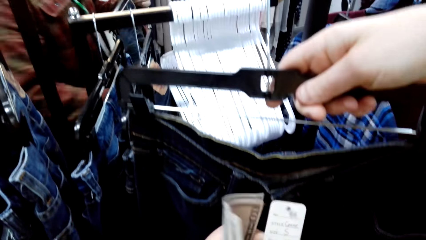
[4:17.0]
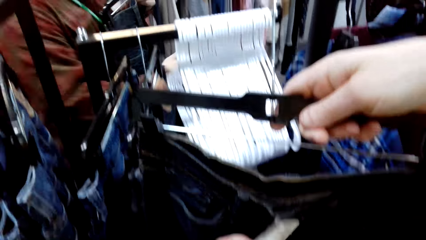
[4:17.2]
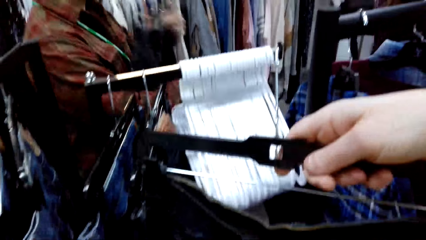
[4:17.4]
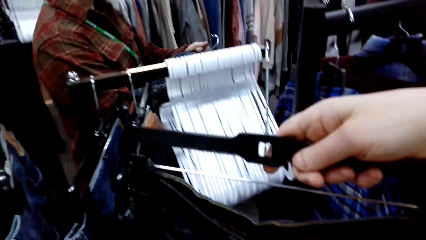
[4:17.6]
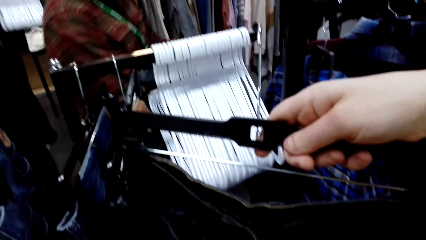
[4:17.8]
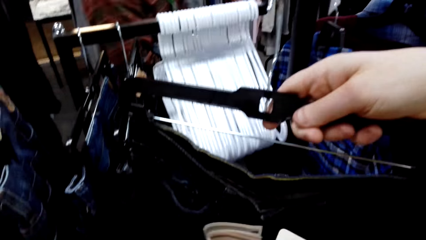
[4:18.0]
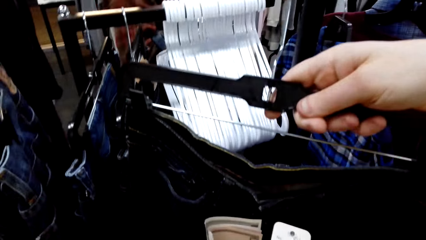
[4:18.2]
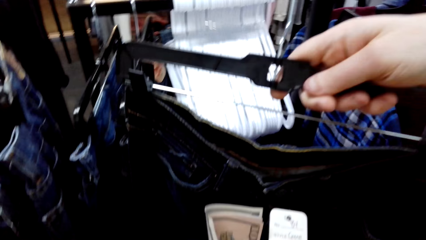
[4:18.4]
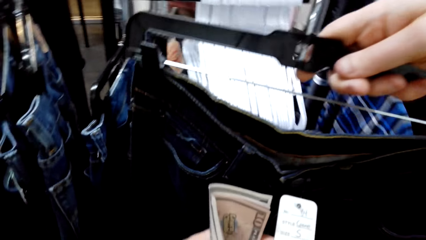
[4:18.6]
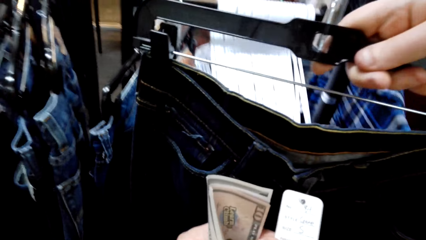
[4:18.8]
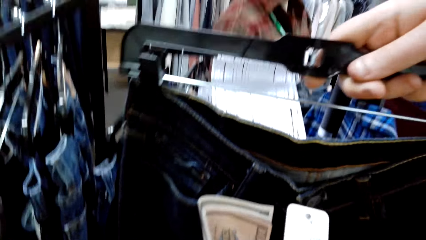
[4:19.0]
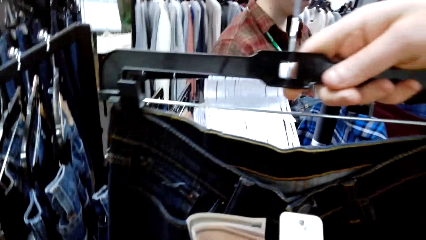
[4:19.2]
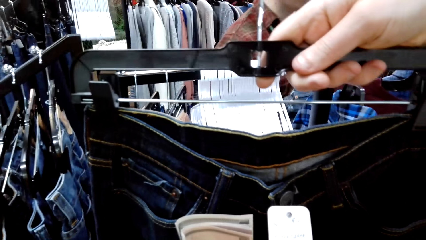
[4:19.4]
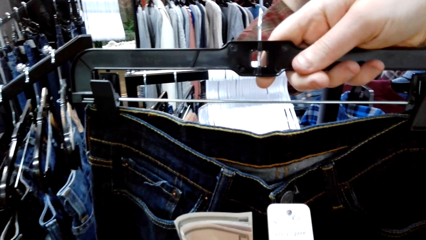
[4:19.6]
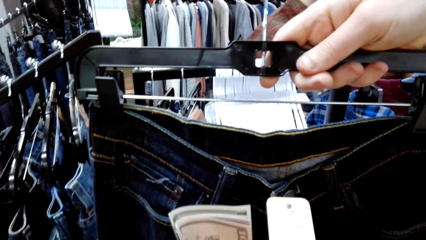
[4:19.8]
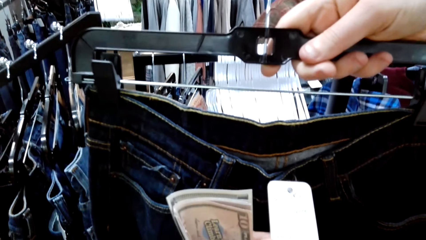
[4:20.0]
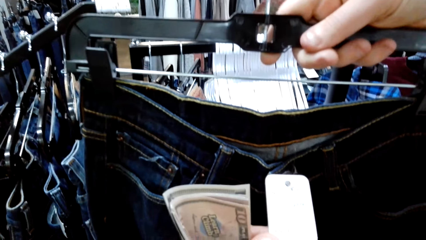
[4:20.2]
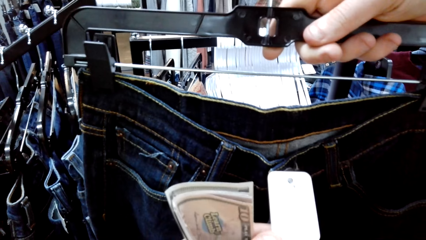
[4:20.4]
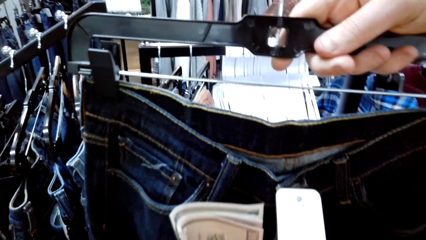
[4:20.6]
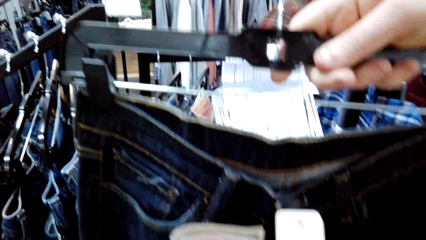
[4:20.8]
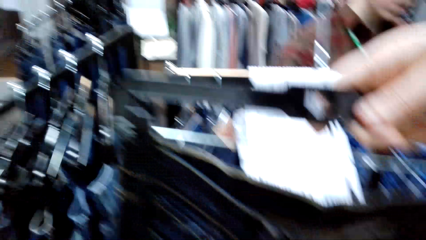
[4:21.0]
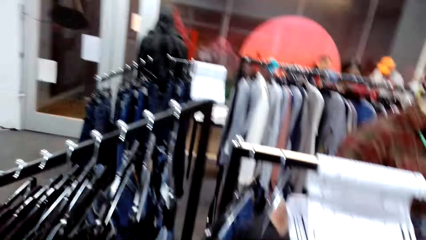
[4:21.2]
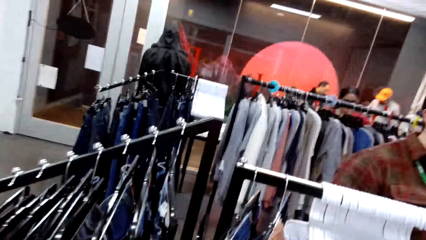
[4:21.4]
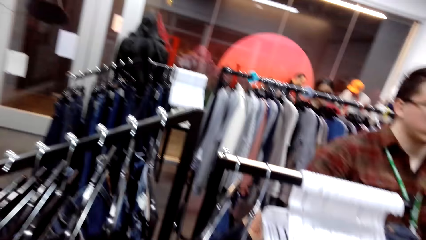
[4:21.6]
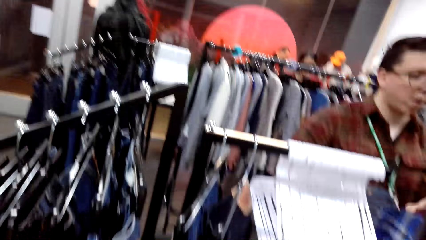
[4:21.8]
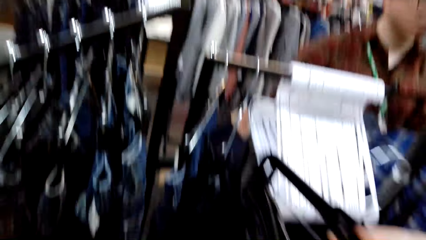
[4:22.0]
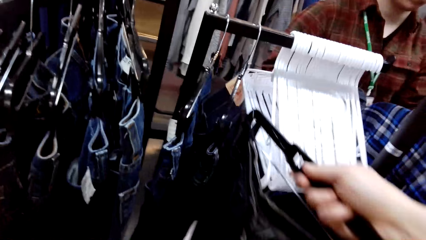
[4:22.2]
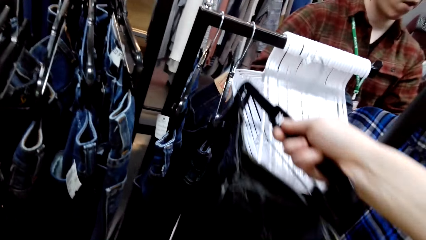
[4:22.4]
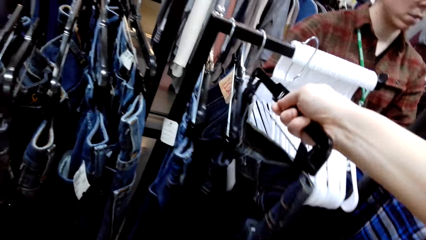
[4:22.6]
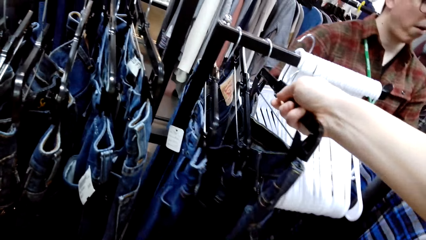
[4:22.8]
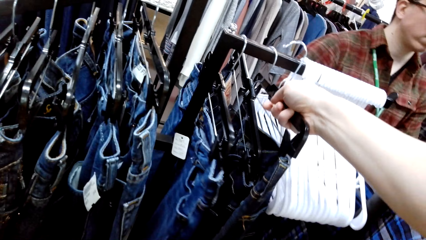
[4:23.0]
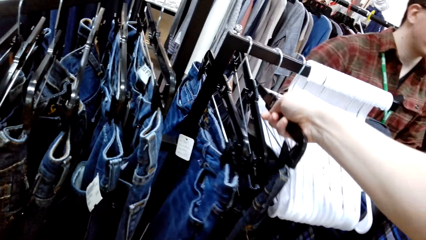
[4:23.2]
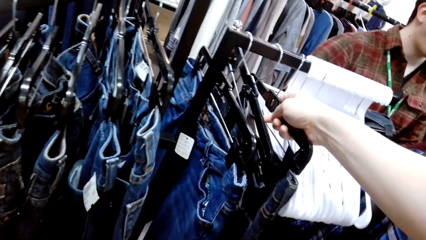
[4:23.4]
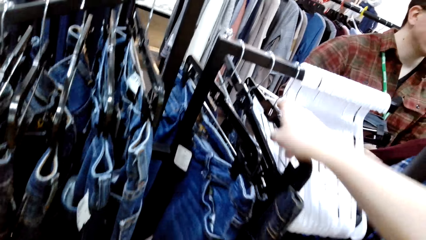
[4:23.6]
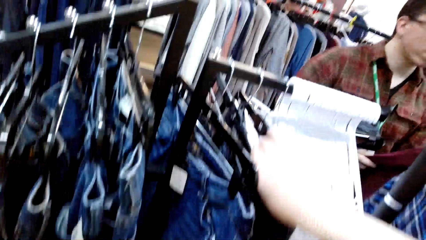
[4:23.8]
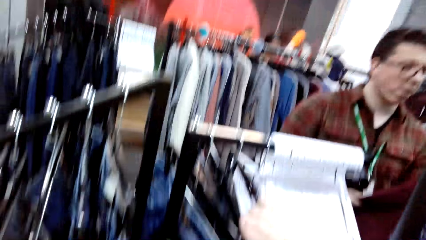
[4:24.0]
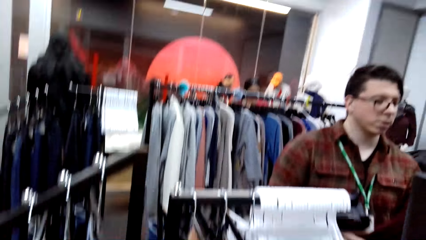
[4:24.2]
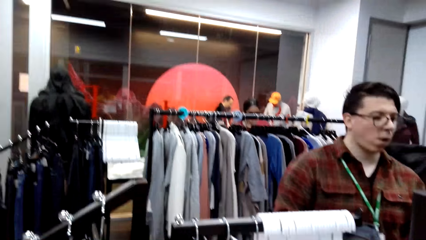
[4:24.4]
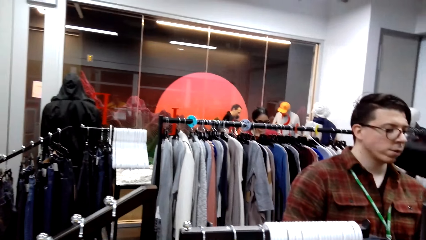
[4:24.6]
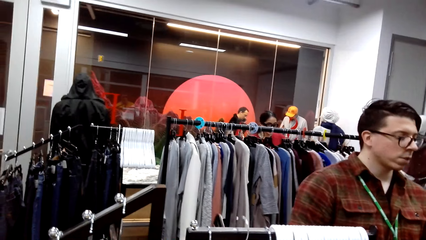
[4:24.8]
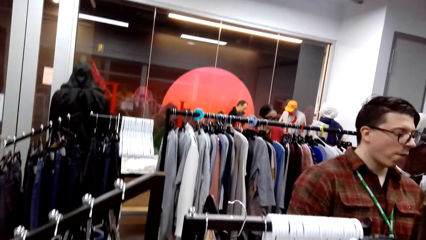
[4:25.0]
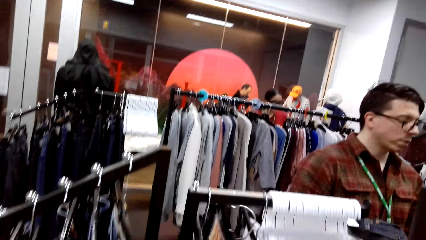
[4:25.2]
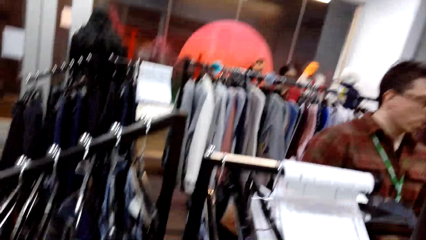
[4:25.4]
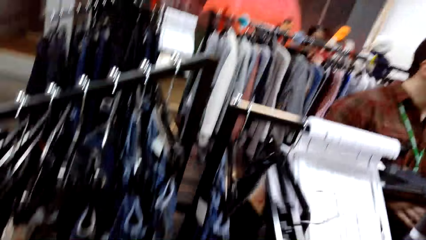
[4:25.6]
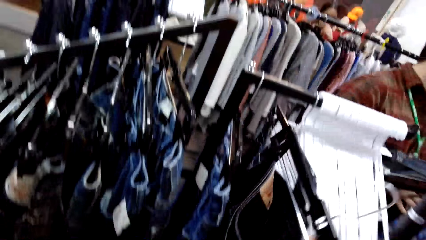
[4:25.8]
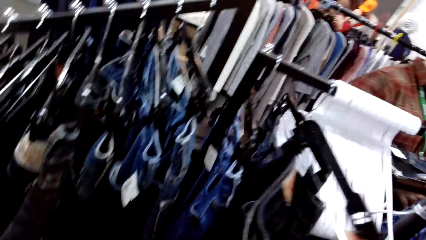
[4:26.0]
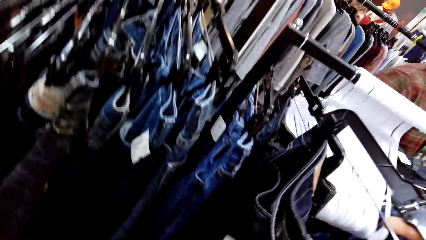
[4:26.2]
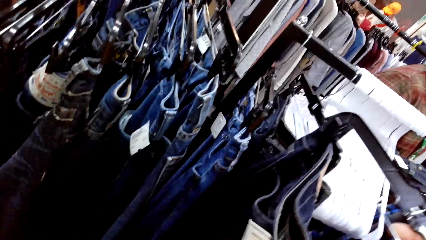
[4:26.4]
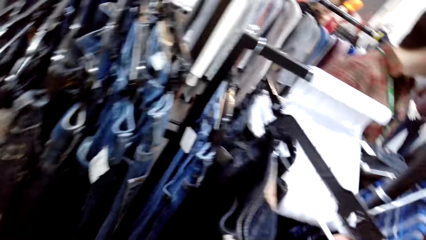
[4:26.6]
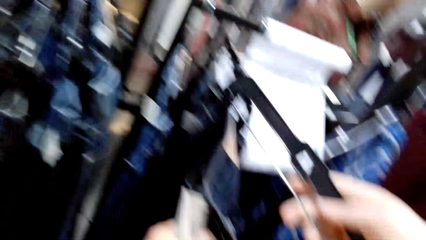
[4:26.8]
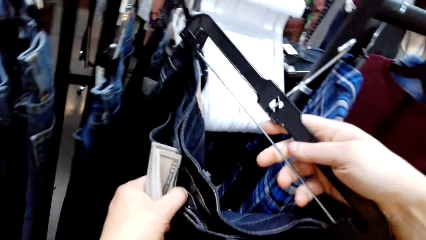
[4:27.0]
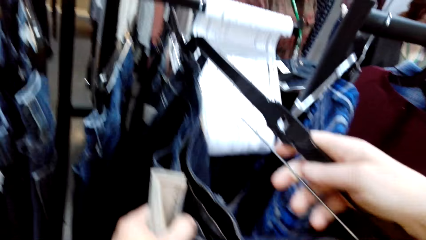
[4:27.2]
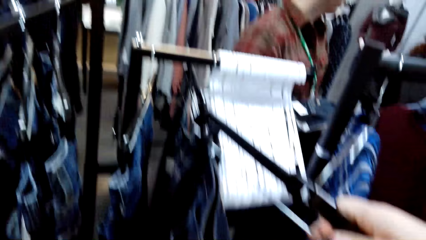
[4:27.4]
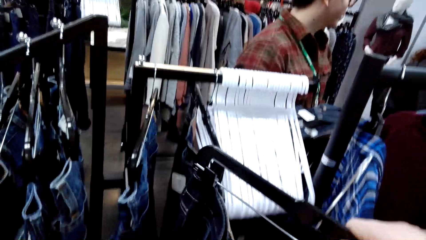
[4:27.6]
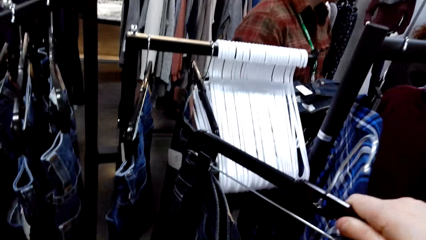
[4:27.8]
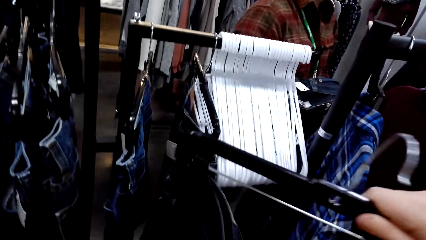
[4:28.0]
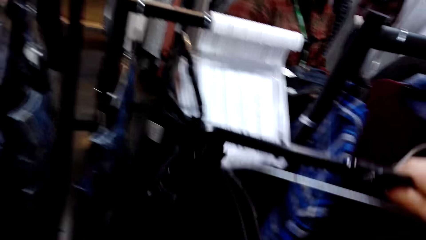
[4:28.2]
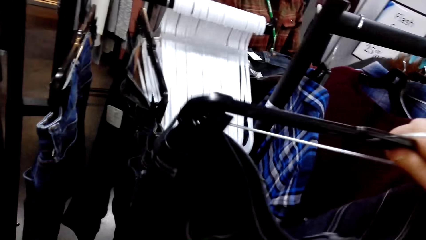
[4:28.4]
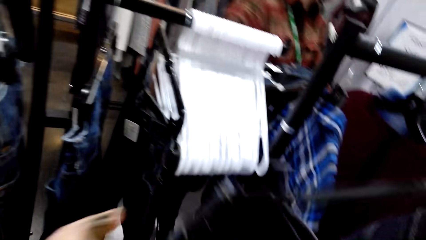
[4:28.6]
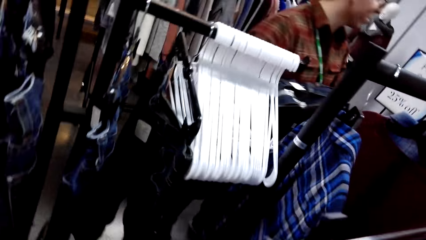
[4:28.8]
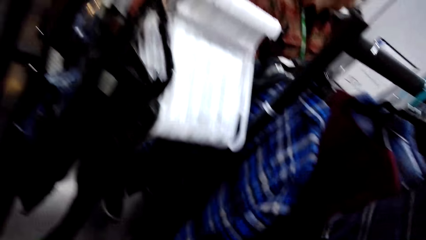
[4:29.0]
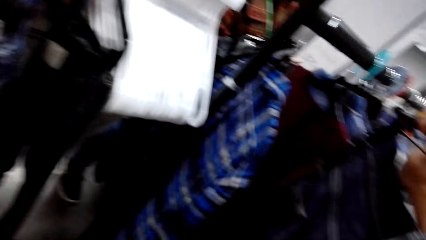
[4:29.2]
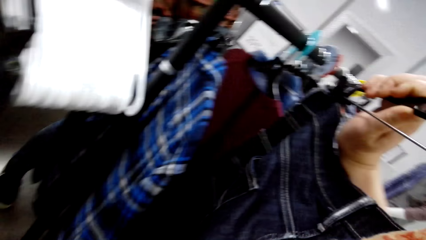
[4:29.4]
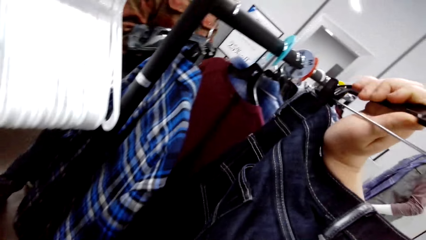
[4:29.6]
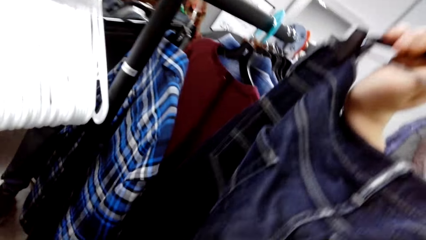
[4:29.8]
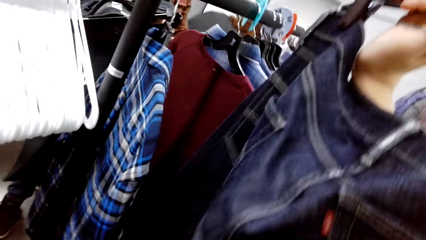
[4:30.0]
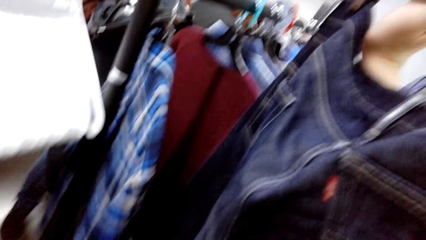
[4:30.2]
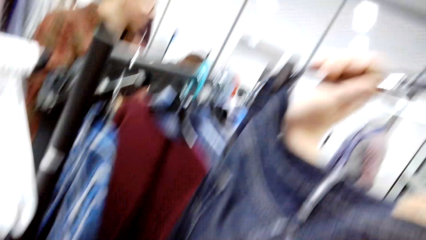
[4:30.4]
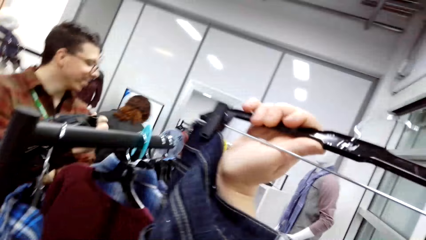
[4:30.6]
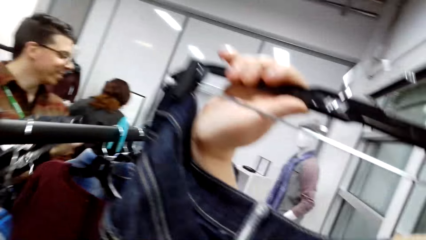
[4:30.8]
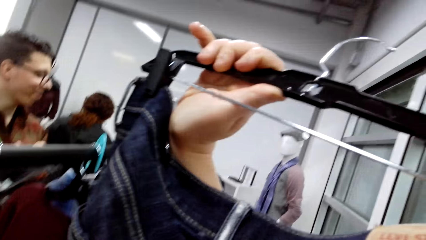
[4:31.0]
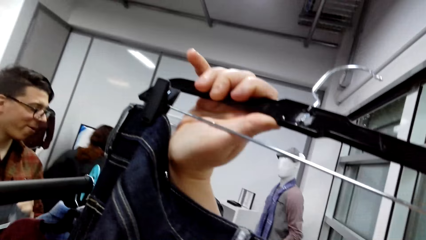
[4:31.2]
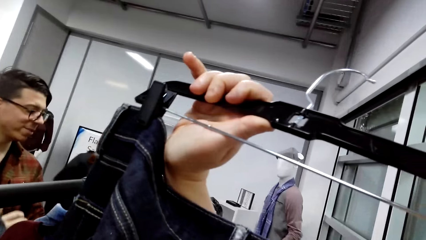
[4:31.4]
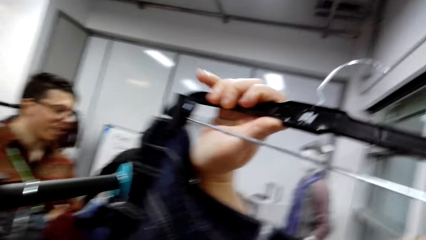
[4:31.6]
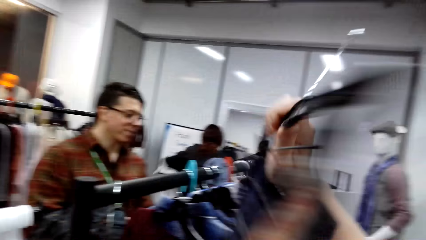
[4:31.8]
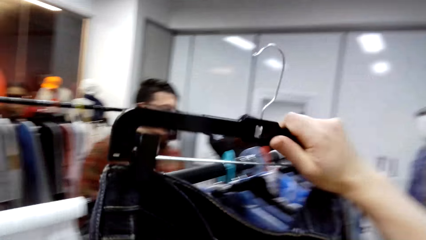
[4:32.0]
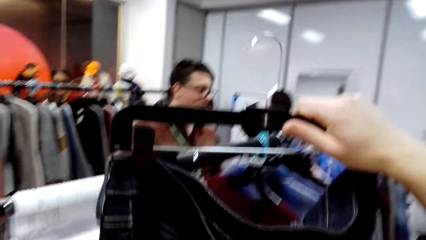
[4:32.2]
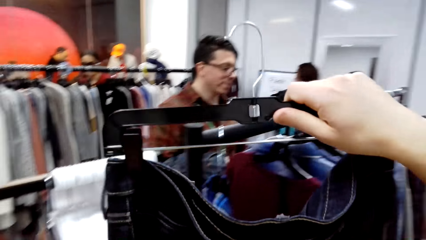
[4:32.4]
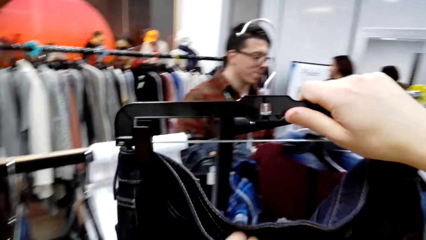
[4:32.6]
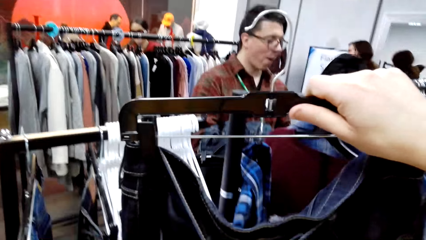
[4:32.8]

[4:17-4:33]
The camera wearer stares at the jeans. They place the trouser with hanger on a hanging line. They remove a hanger from the hanging line. They pick up the jeans. They inspect the trouser.
